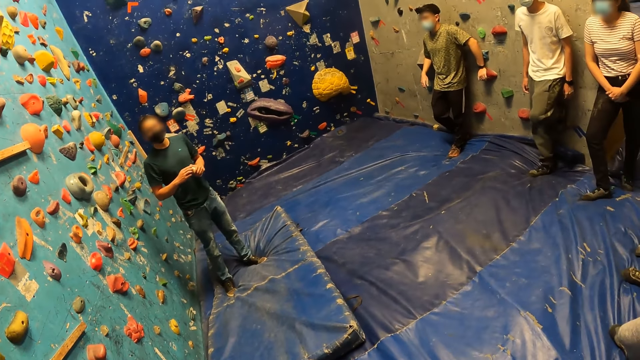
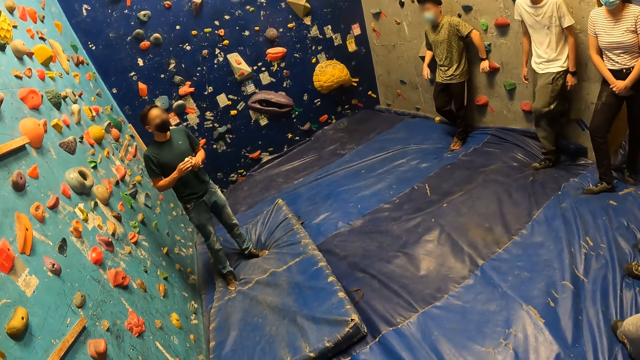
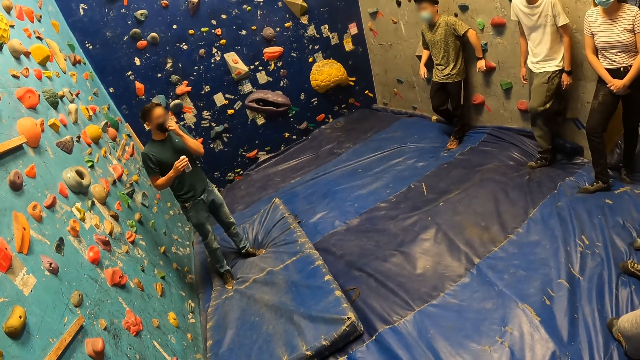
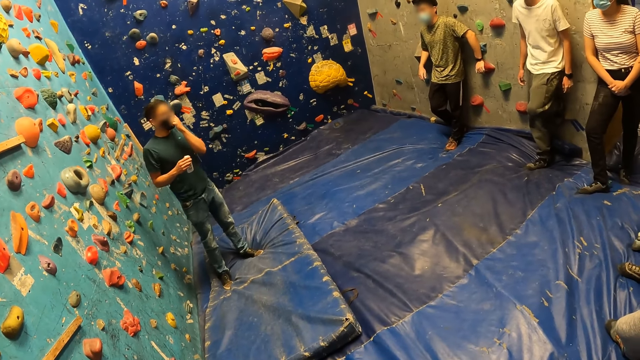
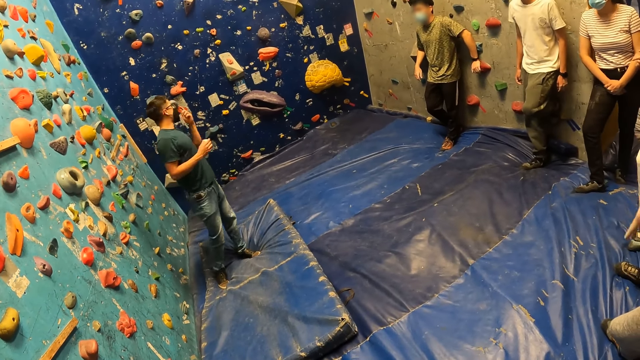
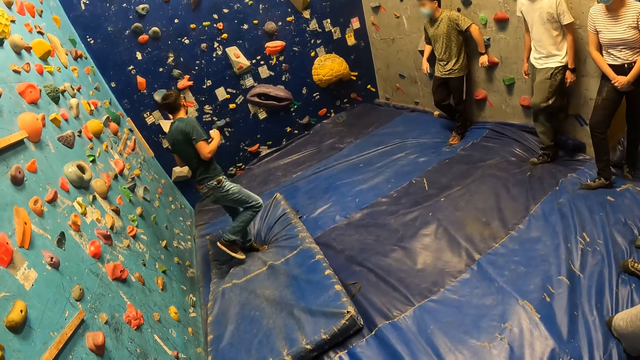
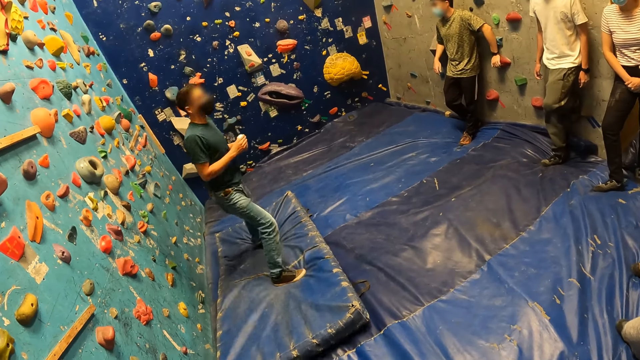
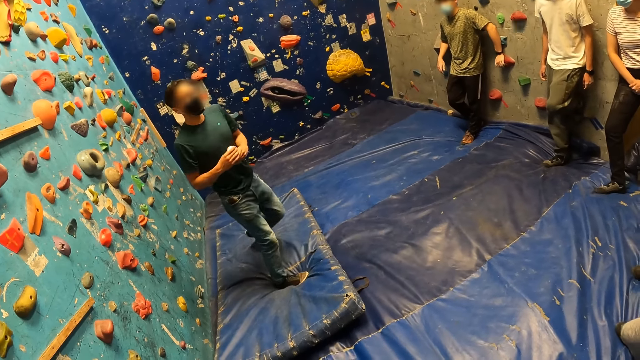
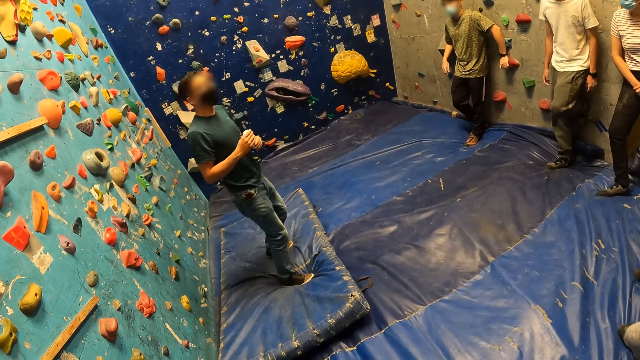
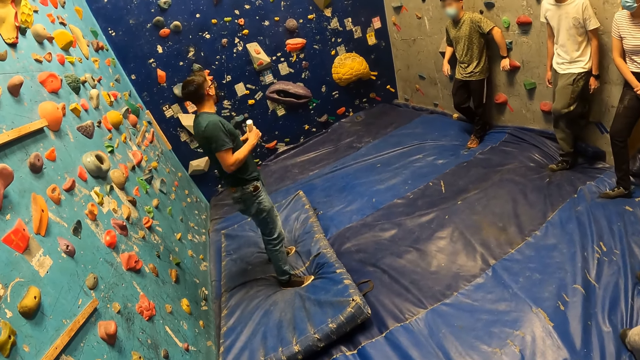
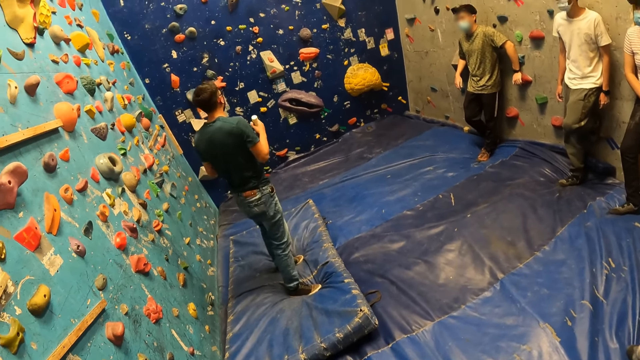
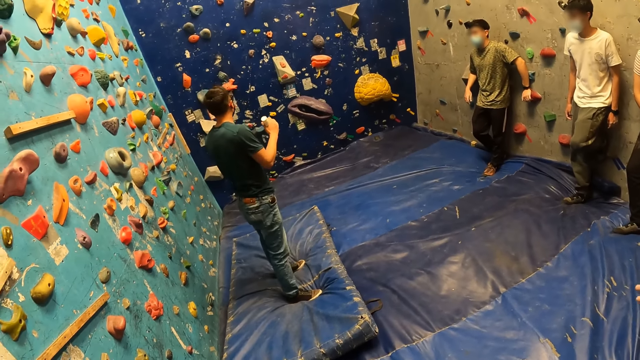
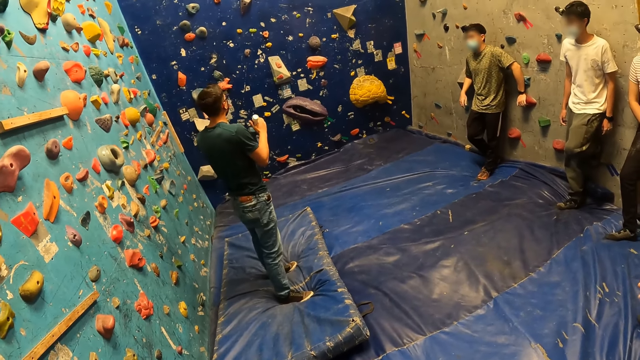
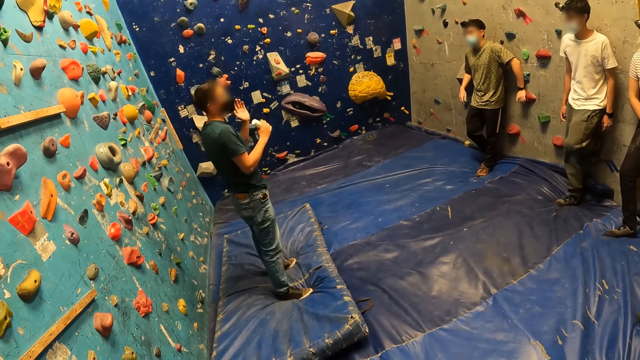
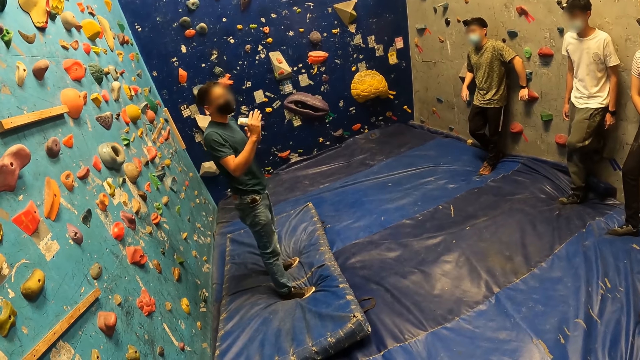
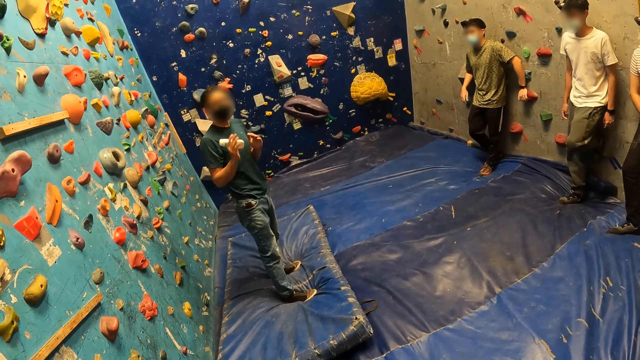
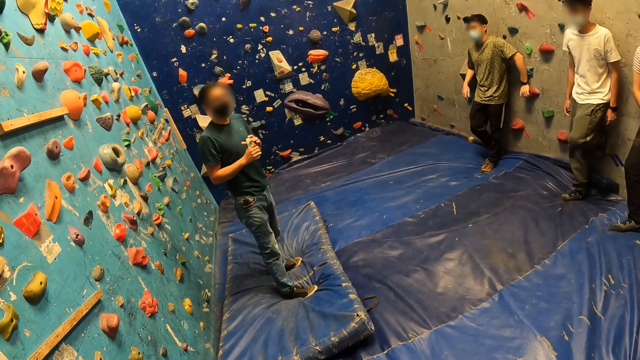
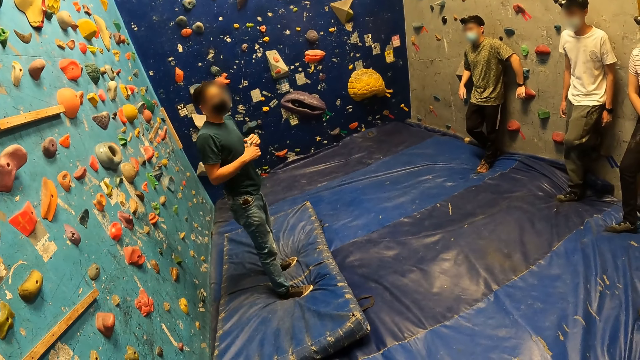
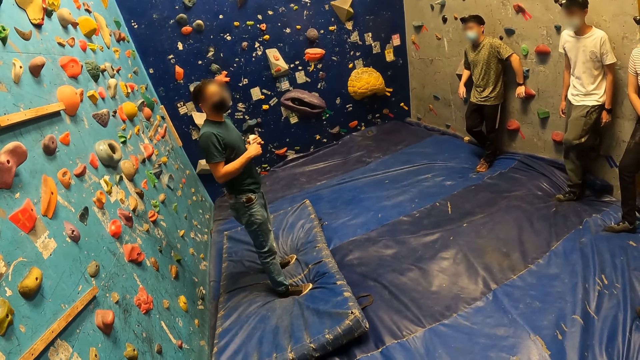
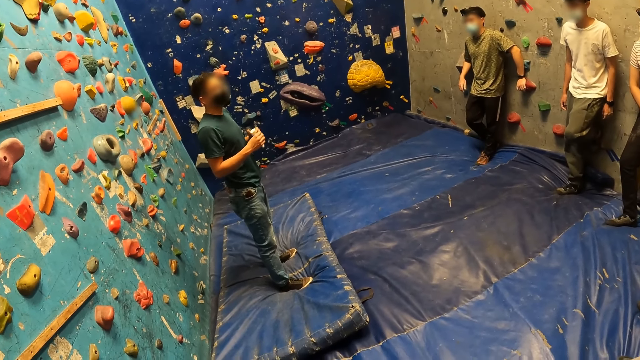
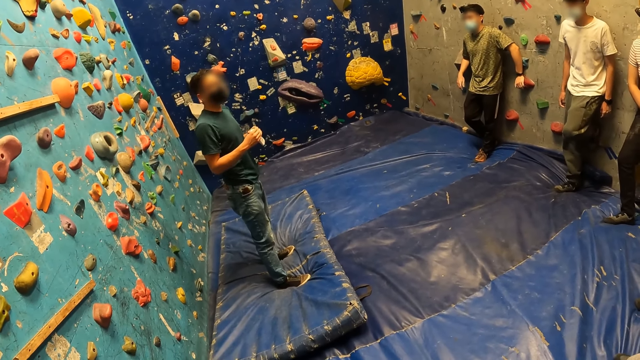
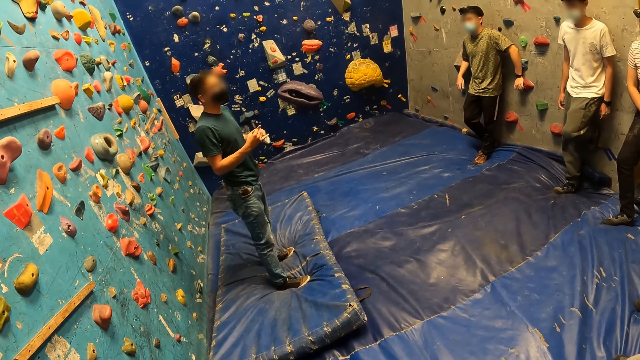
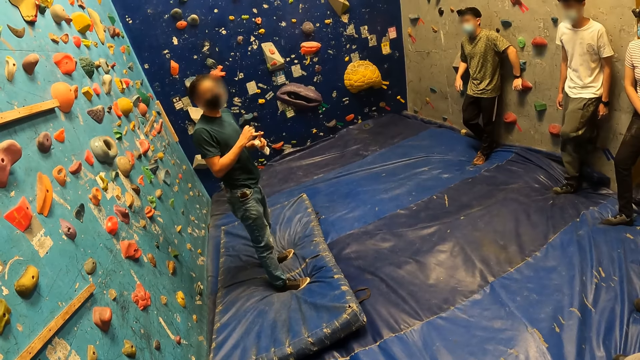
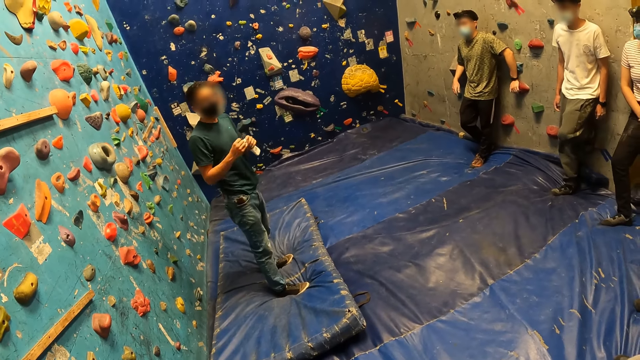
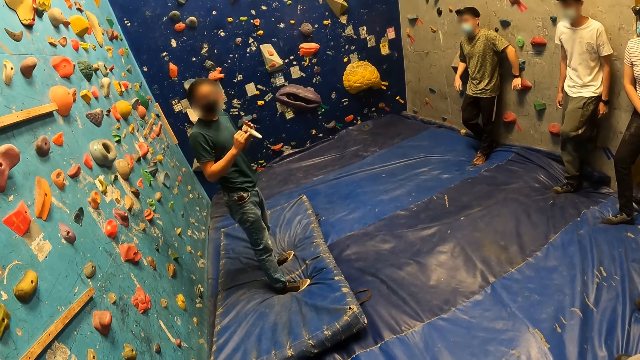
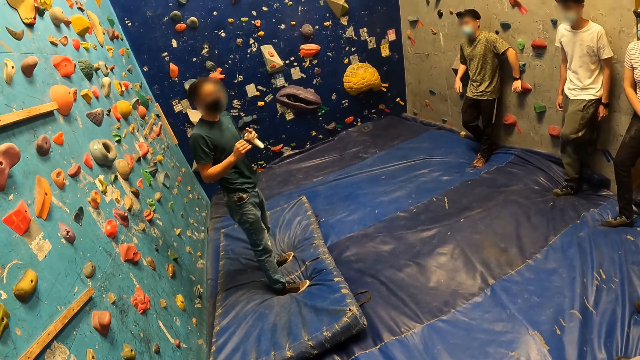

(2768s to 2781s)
The man touches his face with his left hand. He passes the plastic tube in his left hand to his right hand. The man looks at the climbing wall. The man talks with the audience. The man passes the plastic tube in his right hand to his left hand. The man interacts with the group of people in the bouldering room.

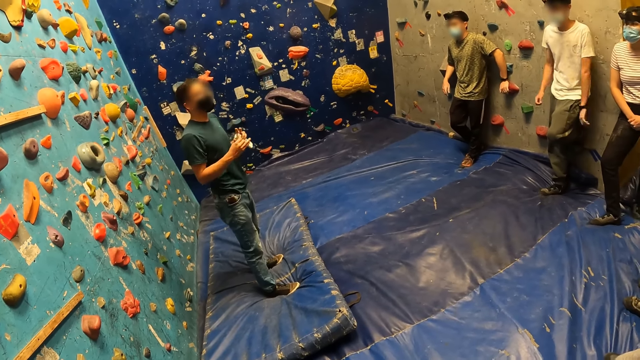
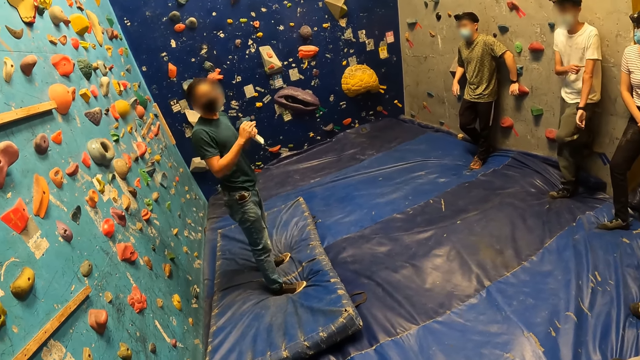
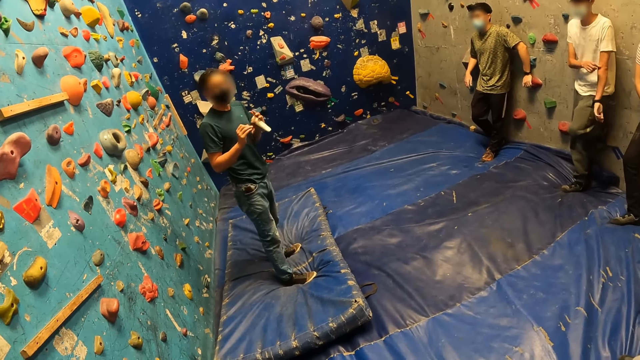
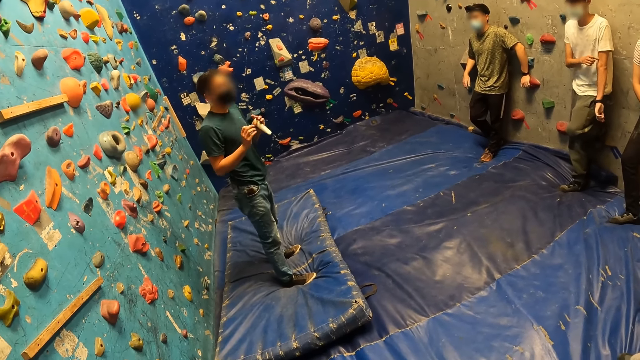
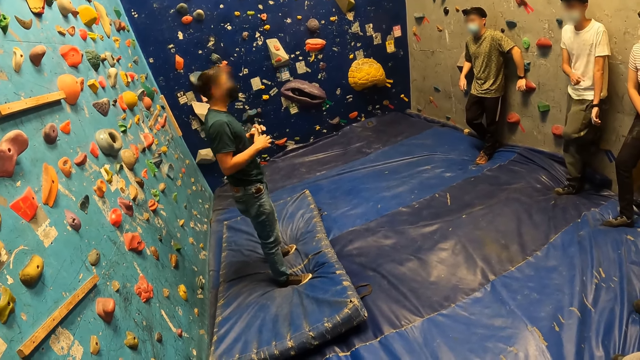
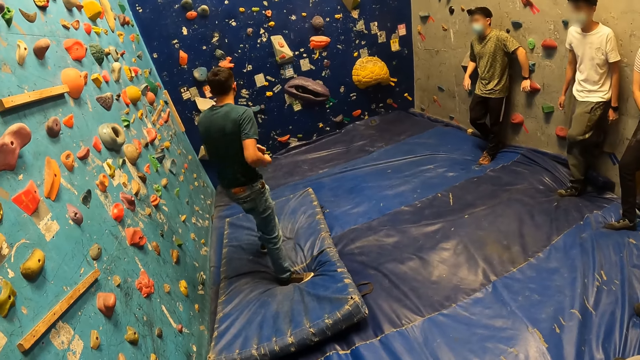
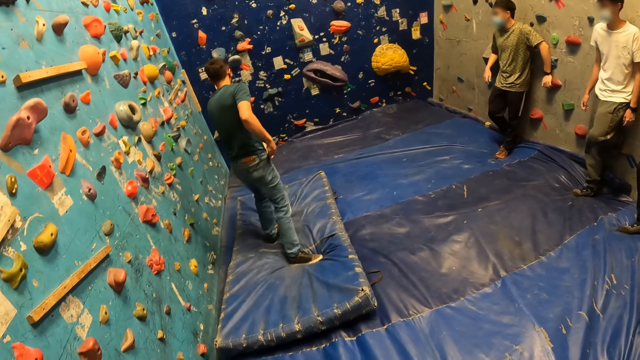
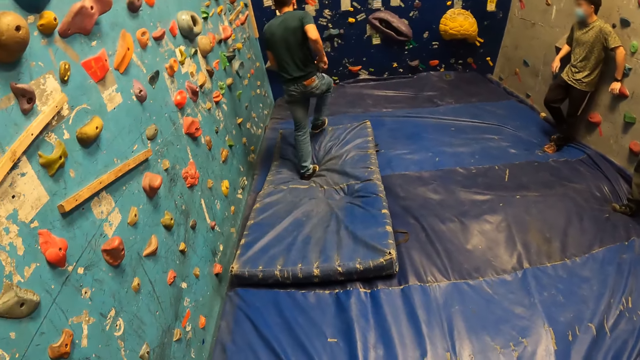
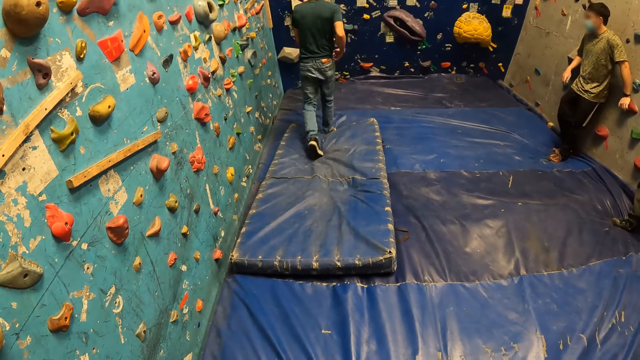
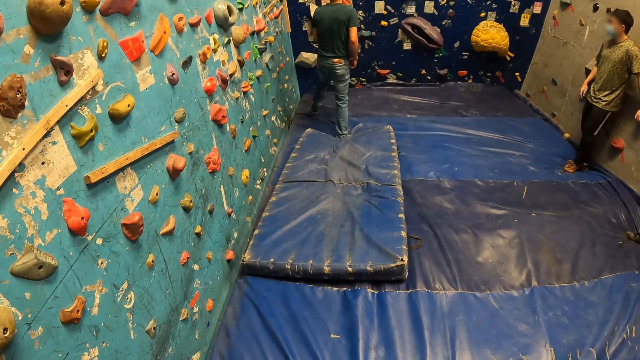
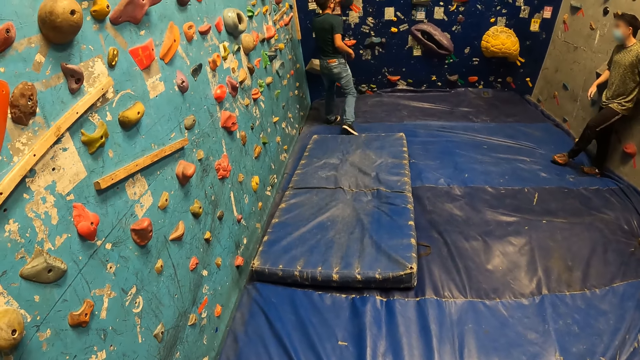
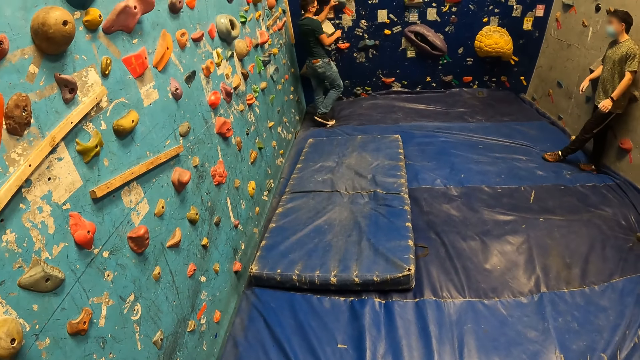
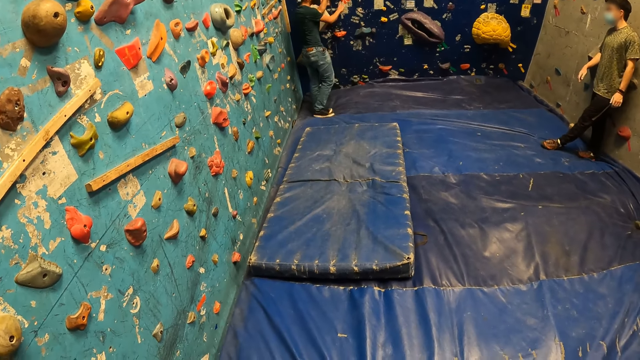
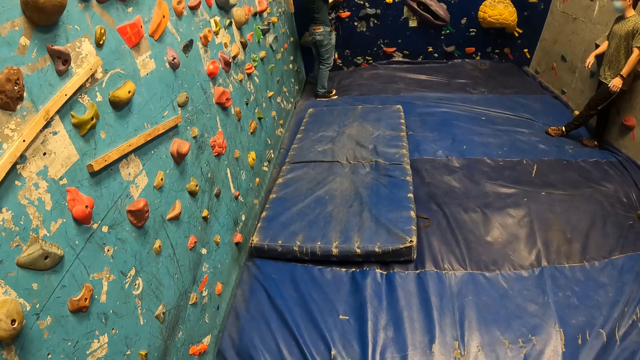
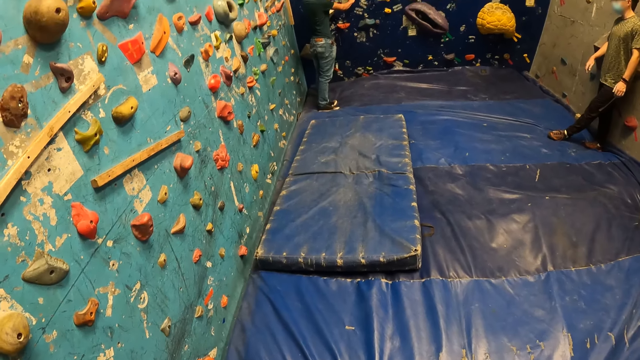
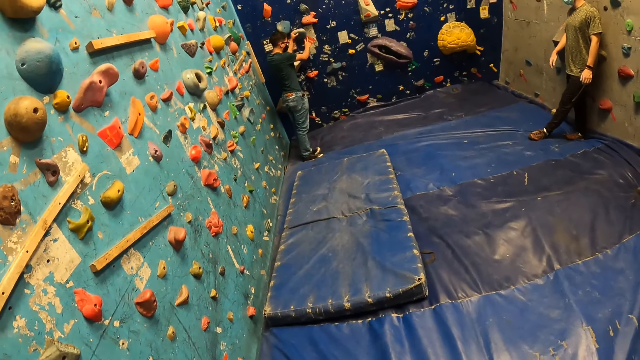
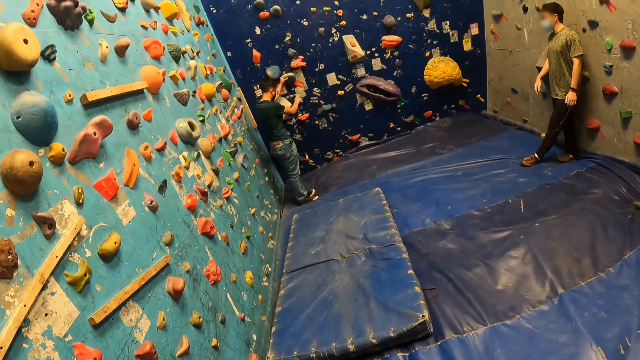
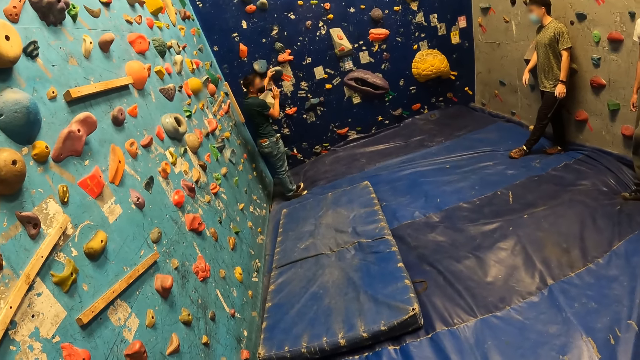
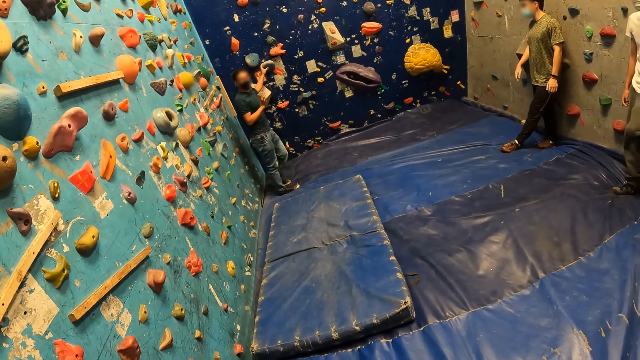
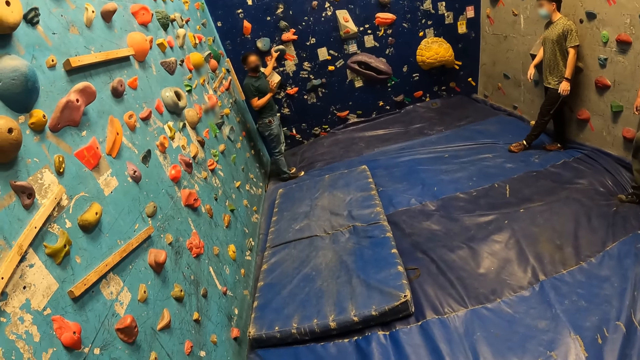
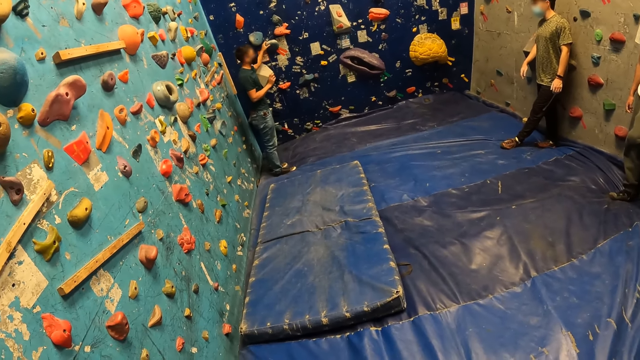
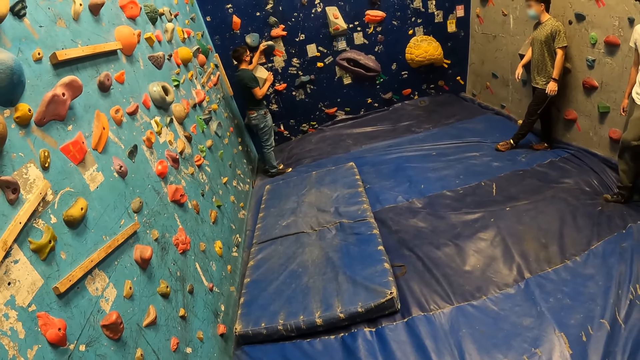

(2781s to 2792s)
A person scratches his left hand. The man passes the plastic tube in his left hand to his right hand. He inserts the tube in his right hand into his jean trouser pocket. The woman walks towards a wall in the bouldering room. The man places his left hand on a grip on the wall in the bouldering room. He interacts with the group of people in the bouldering room. The man holds the wall hold with the left hand.
